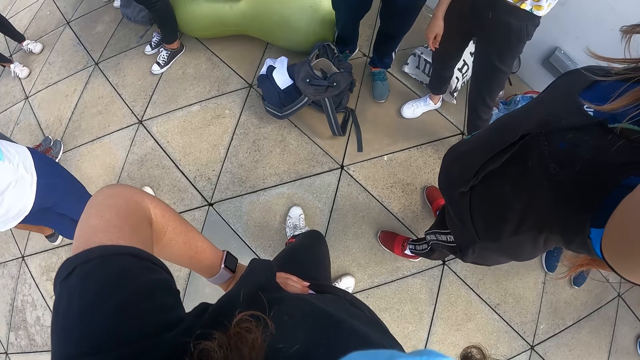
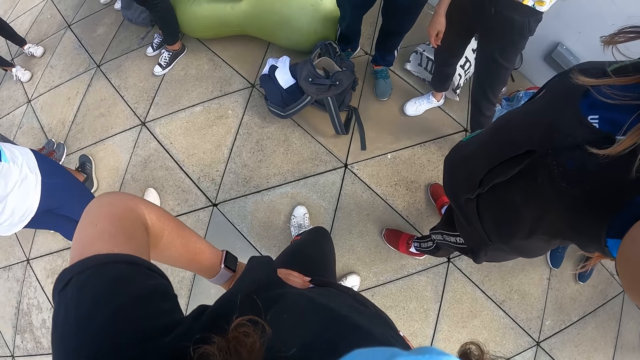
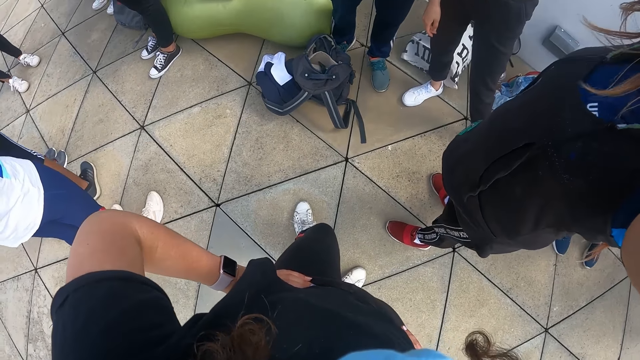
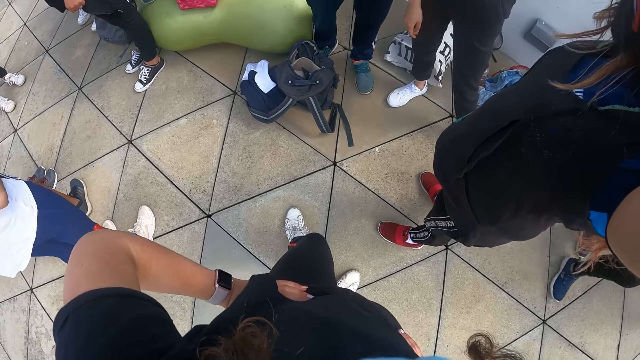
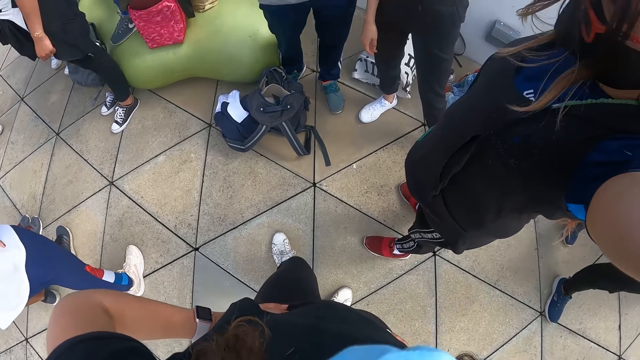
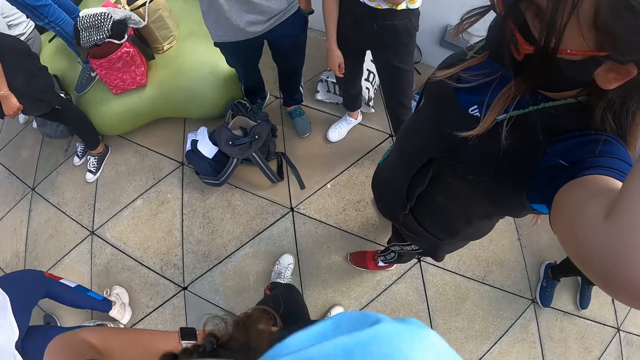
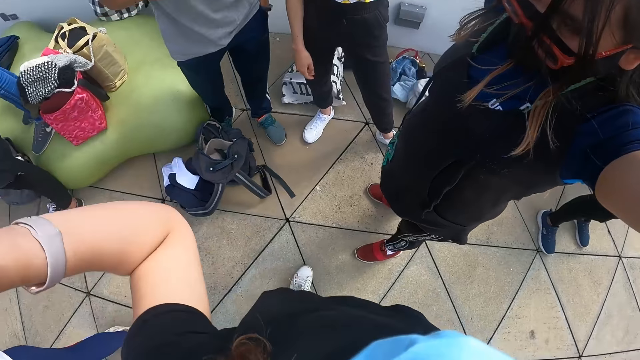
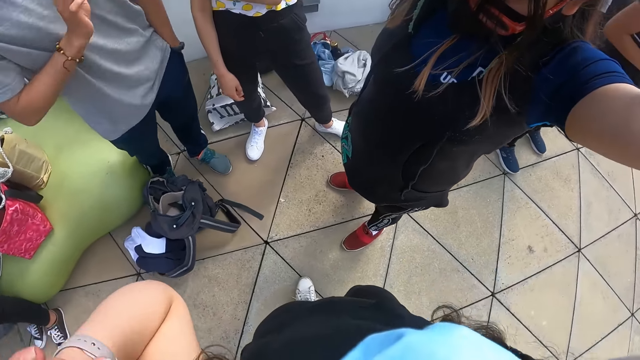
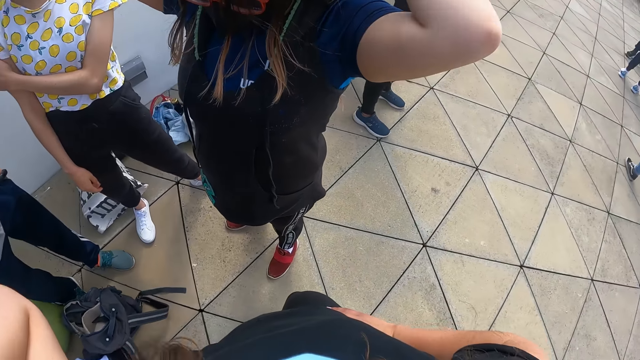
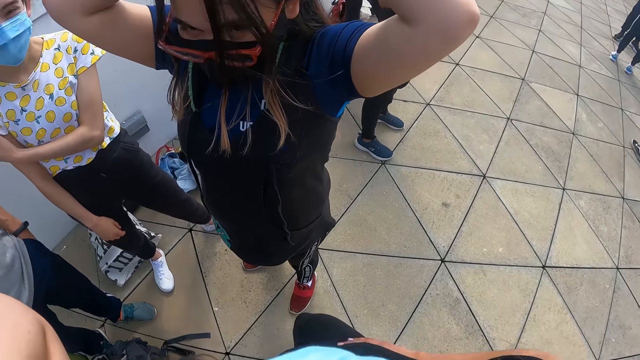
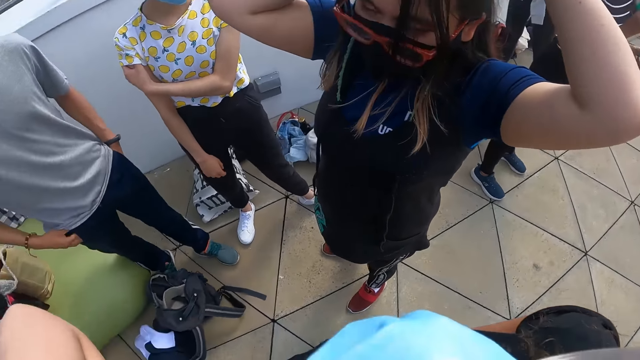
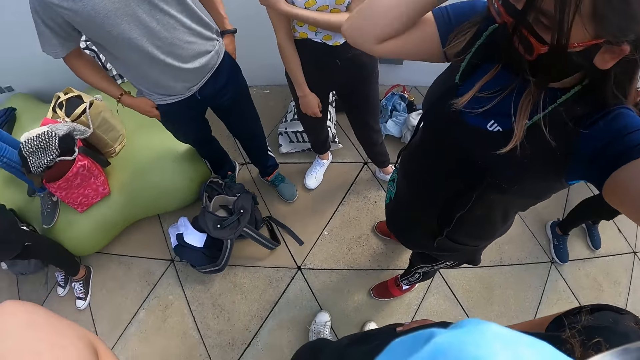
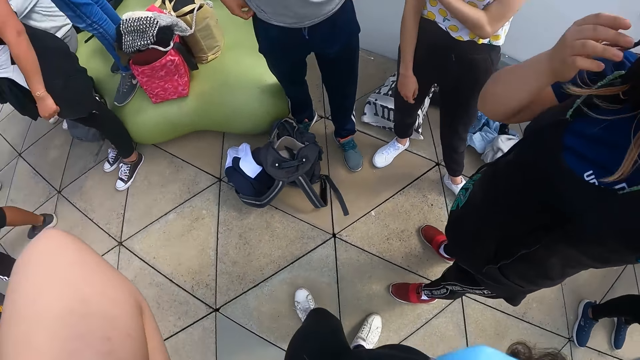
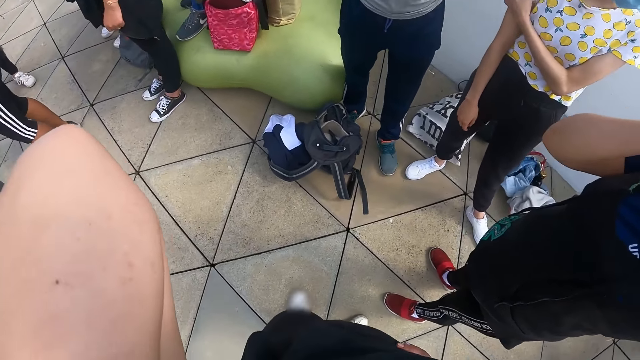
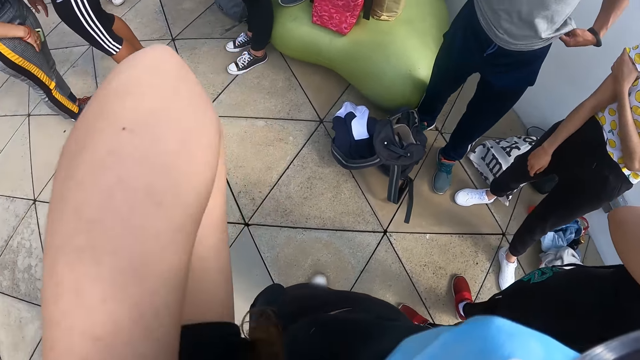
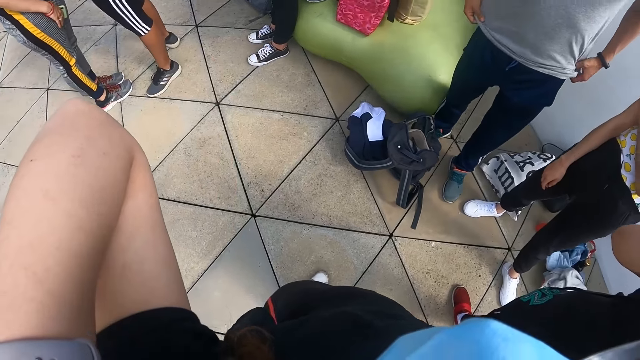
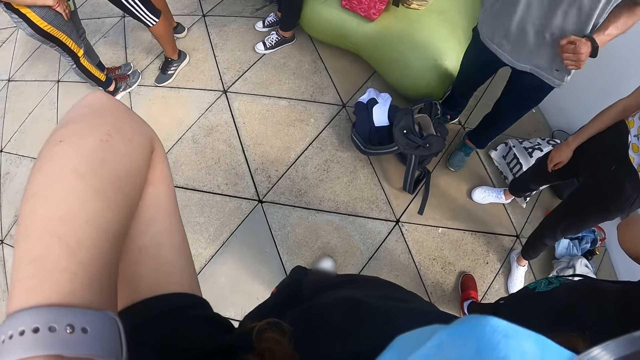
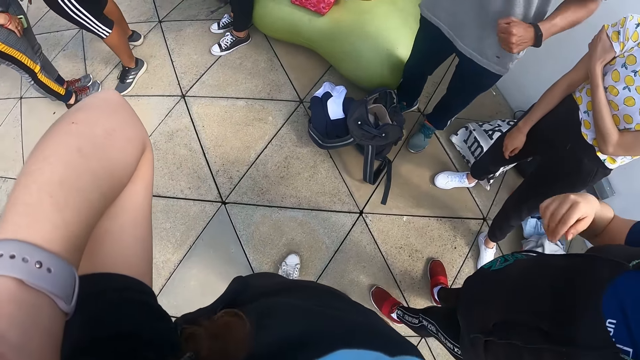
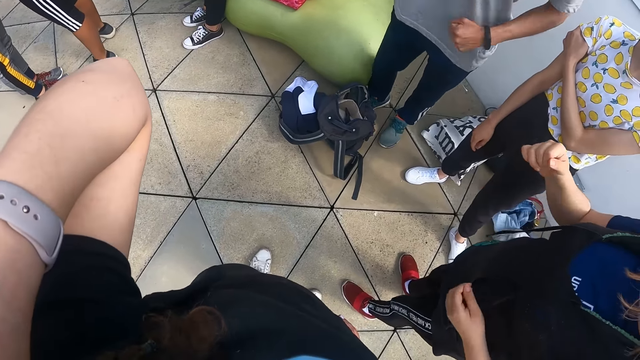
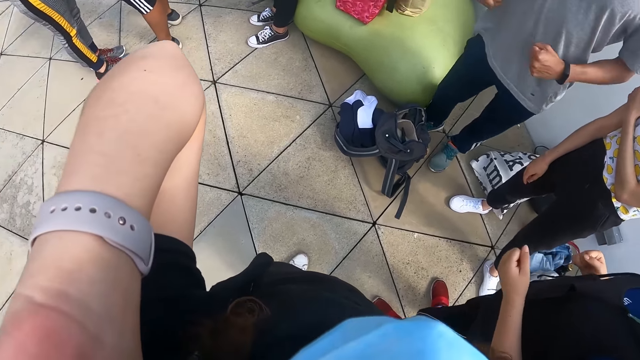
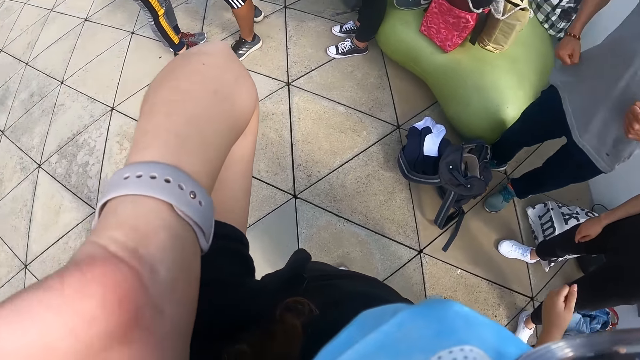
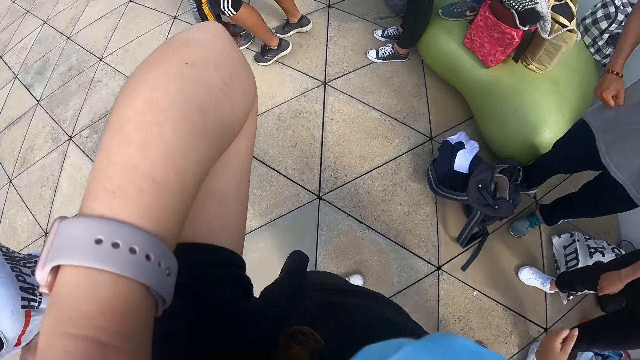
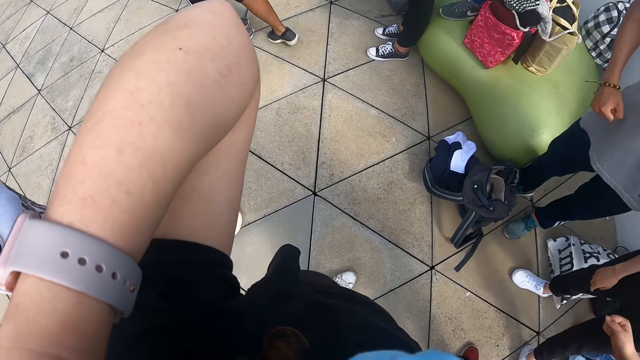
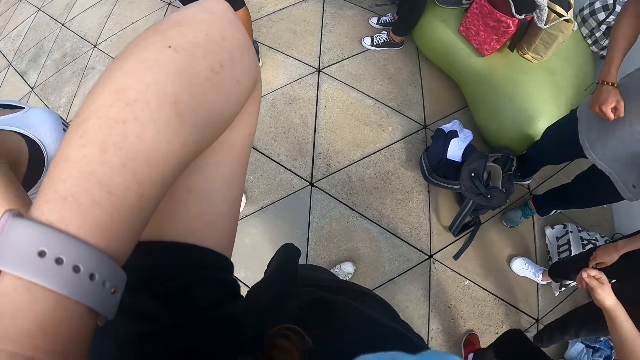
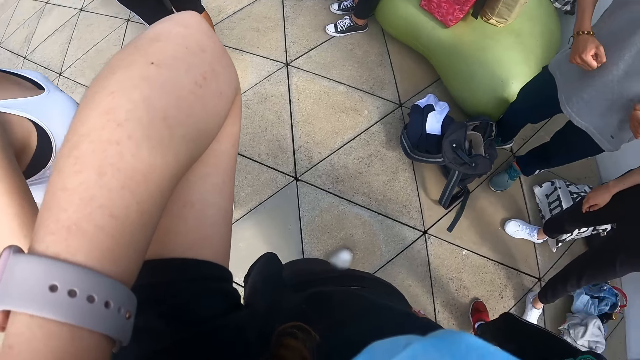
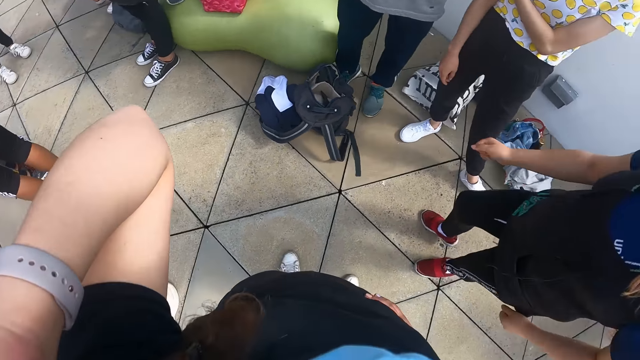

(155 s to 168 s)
The camera wearer touches her neck with her left hand. She looks sideways. The boy touches his clothes with both hands. Another boy moves his body. The woman moves her body.

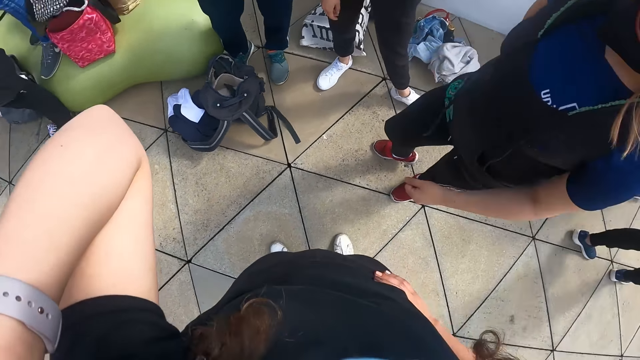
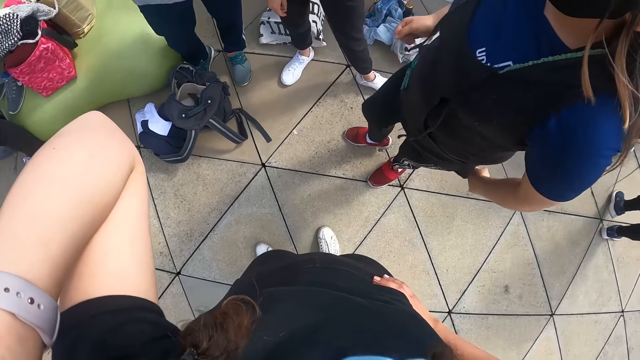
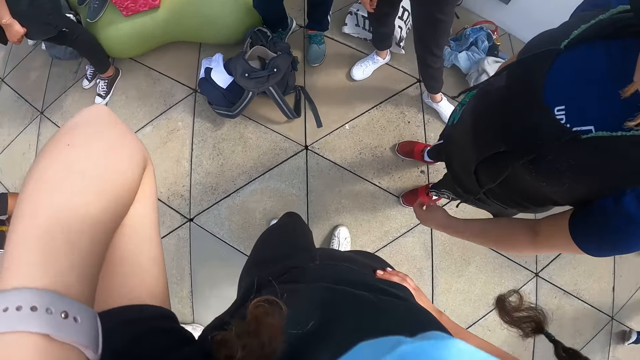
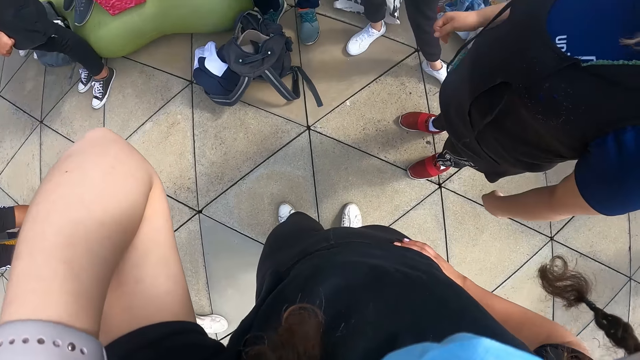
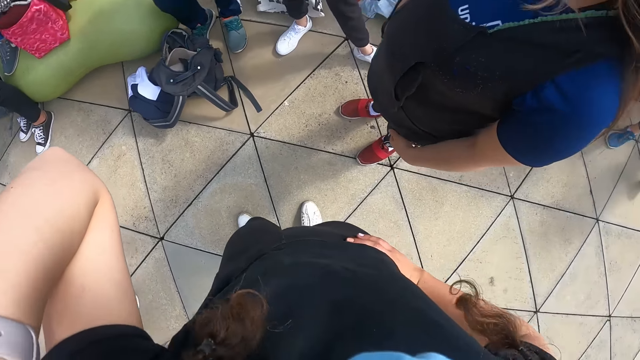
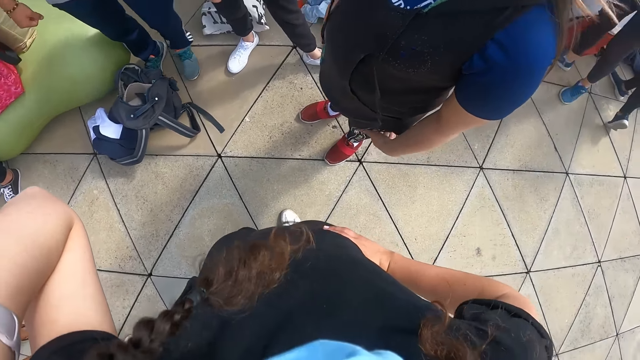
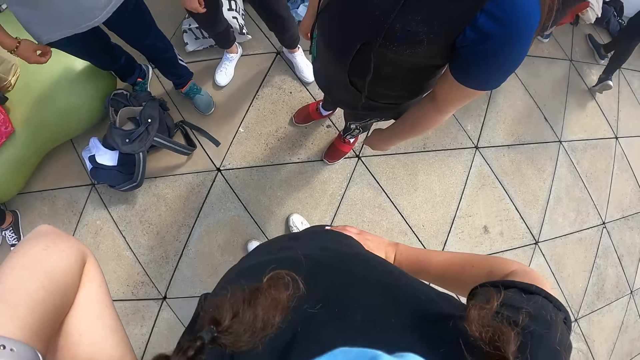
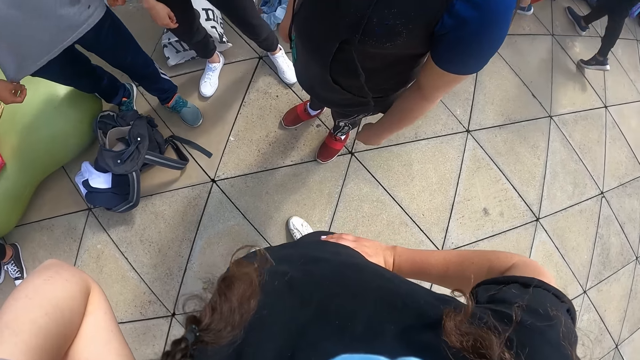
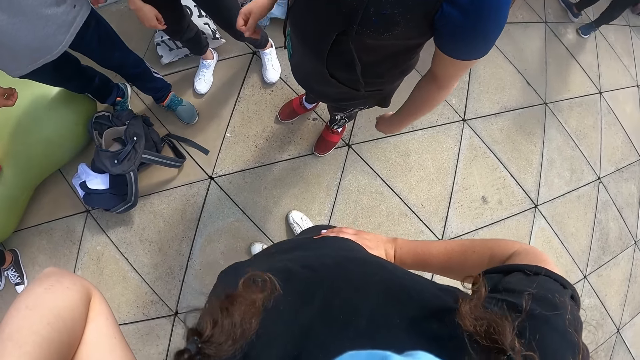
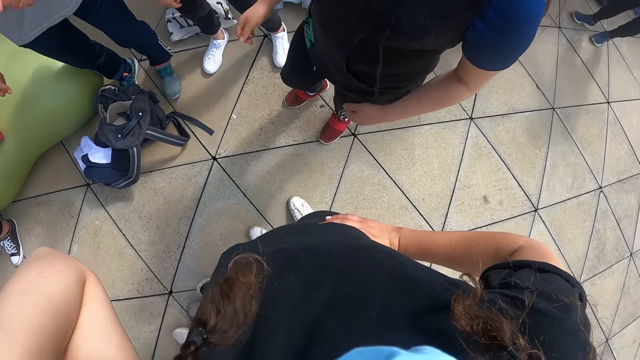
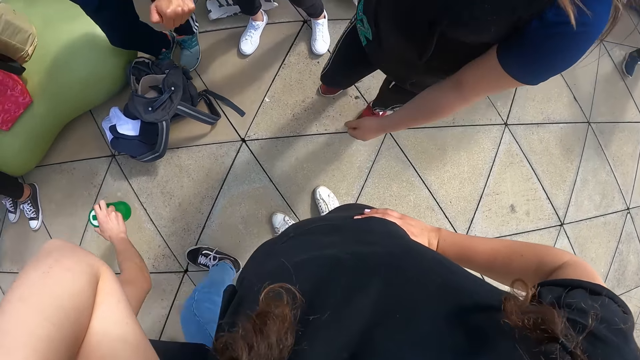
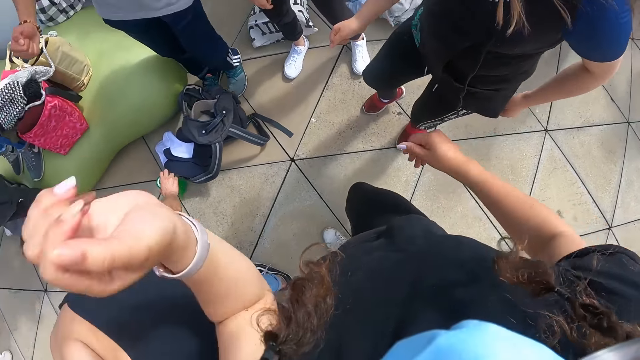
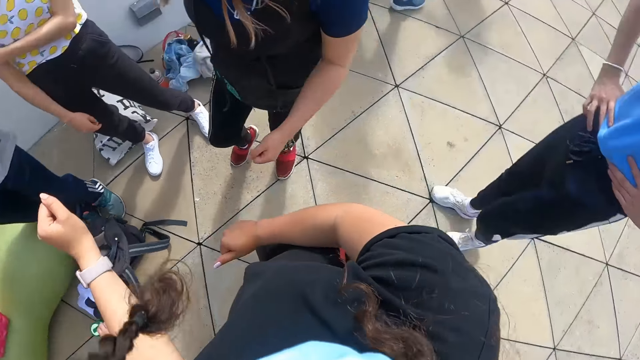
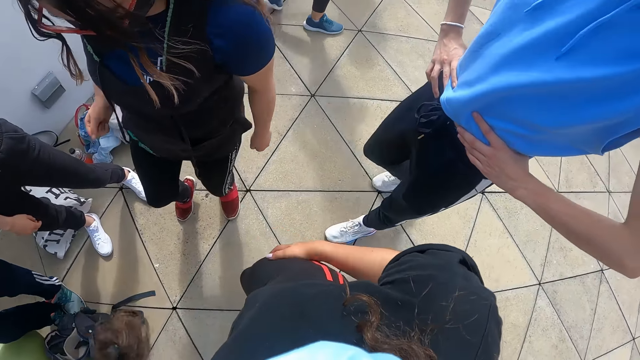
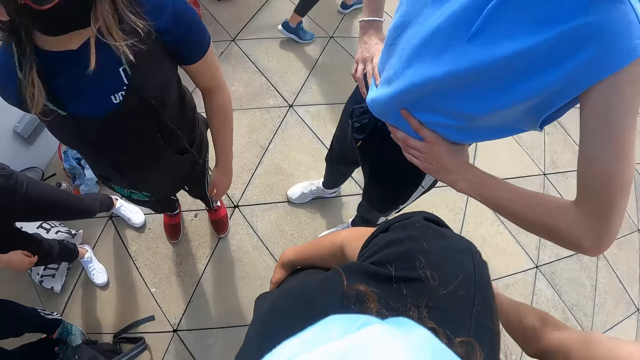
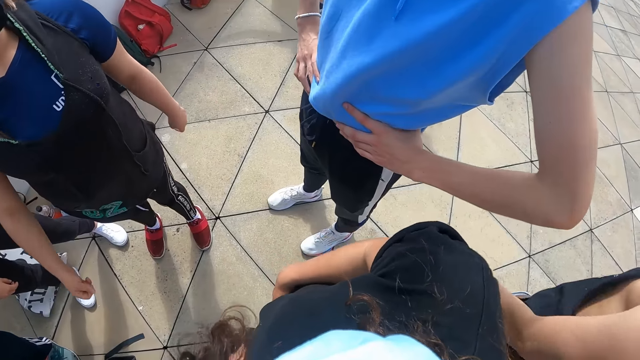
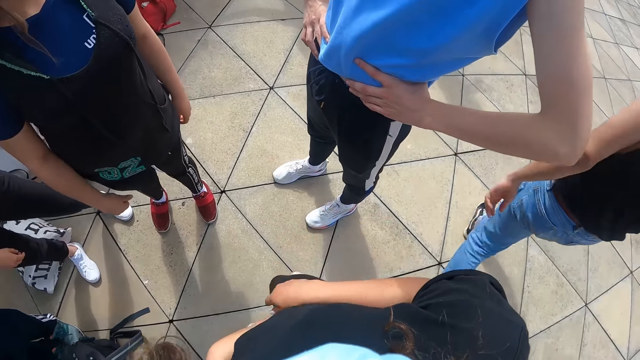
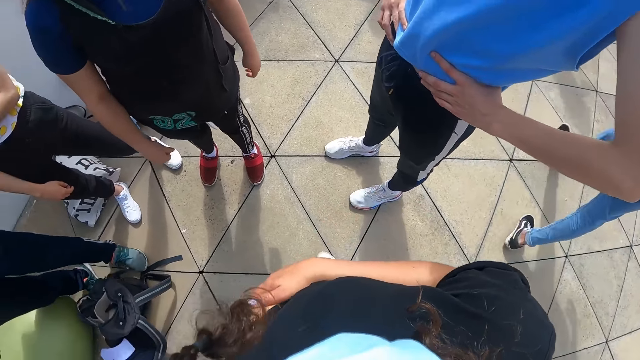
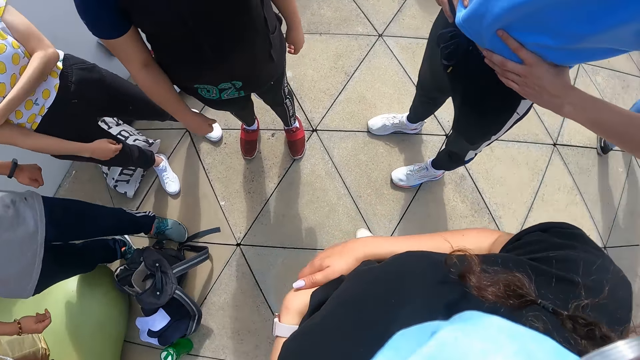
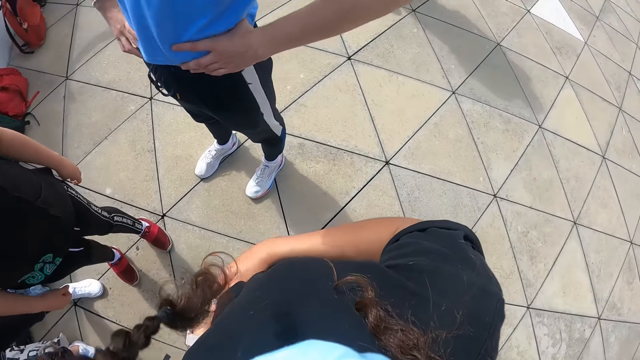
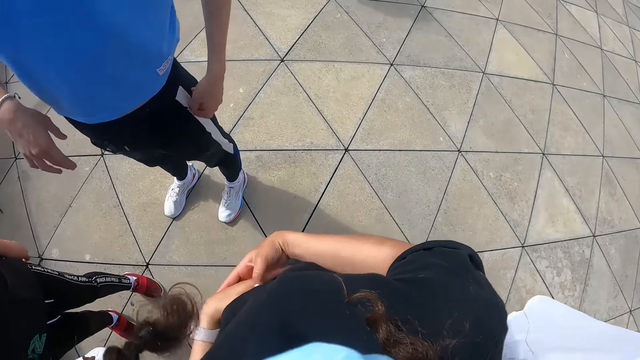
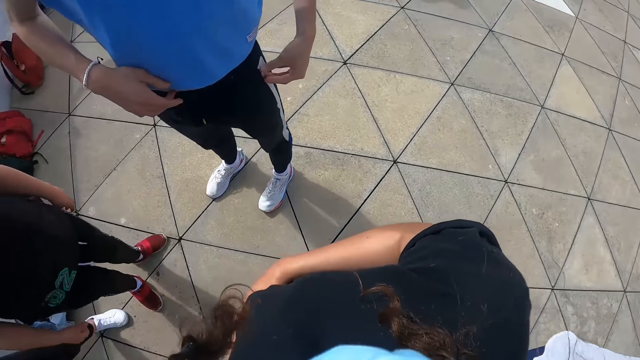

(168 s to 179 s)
The boy drops the bottle on the floor with his right hand.
